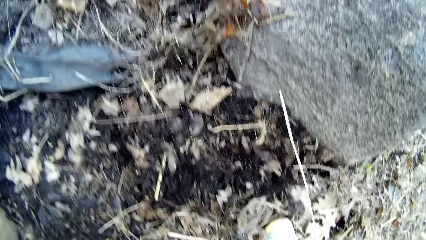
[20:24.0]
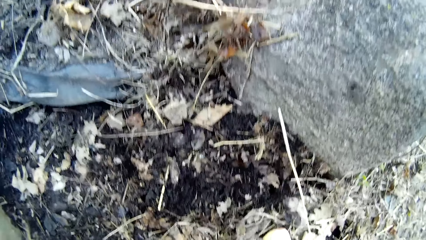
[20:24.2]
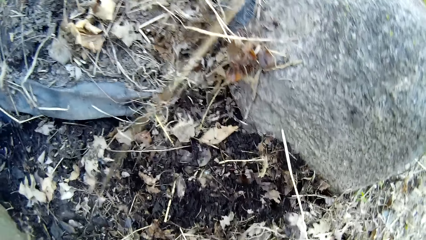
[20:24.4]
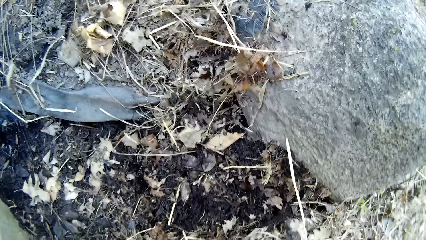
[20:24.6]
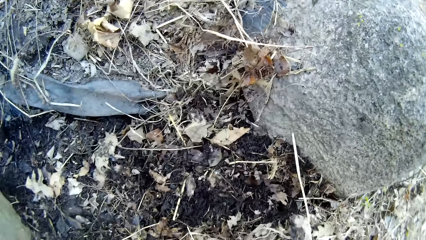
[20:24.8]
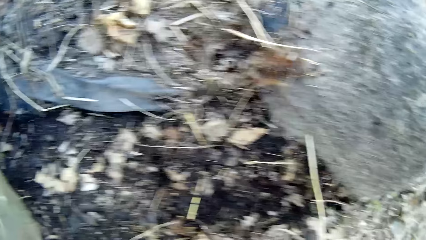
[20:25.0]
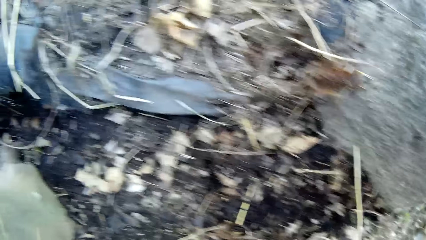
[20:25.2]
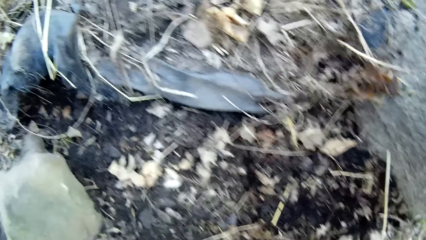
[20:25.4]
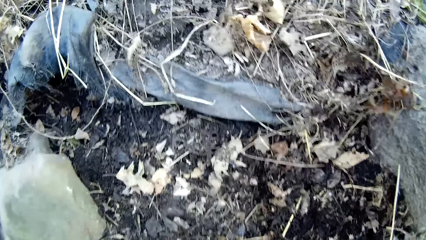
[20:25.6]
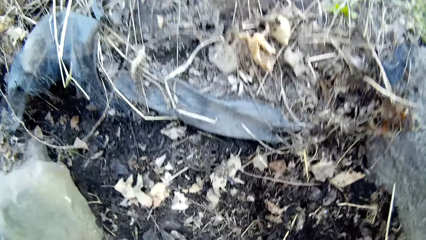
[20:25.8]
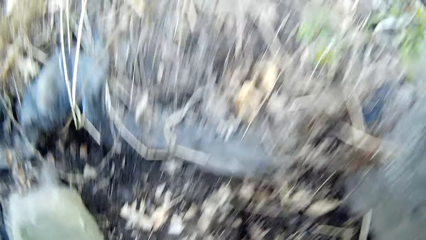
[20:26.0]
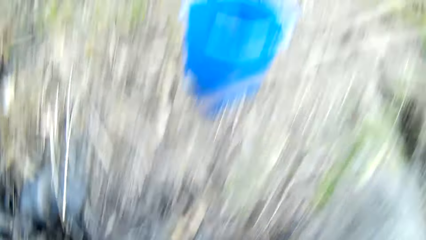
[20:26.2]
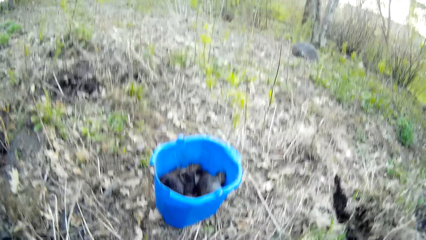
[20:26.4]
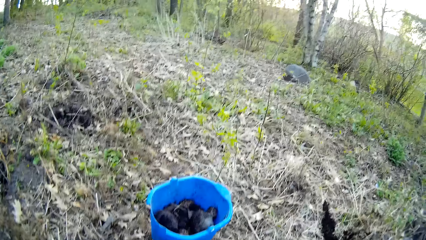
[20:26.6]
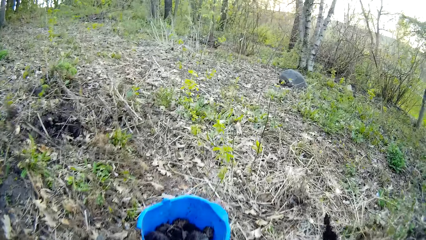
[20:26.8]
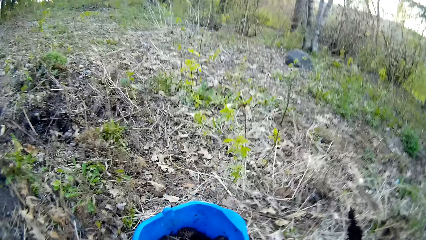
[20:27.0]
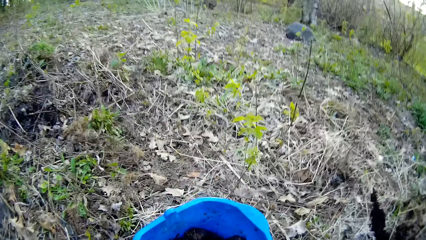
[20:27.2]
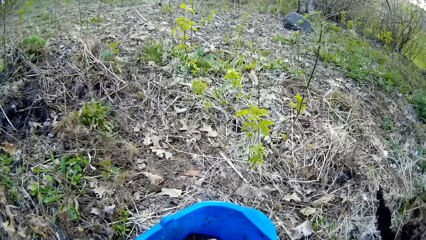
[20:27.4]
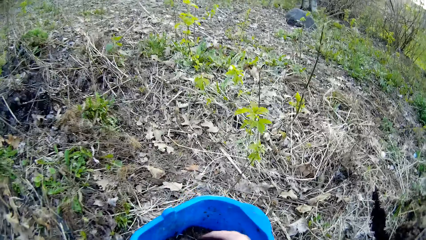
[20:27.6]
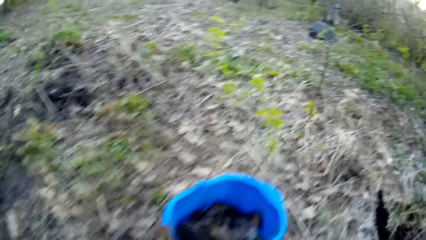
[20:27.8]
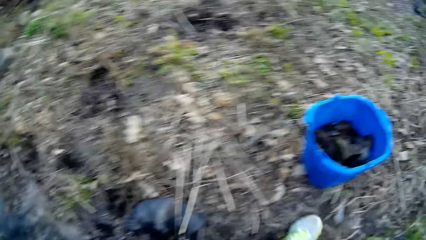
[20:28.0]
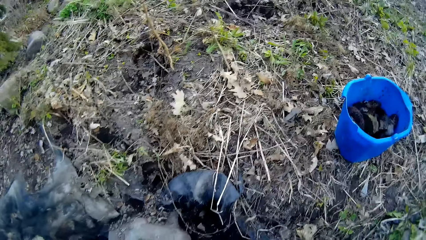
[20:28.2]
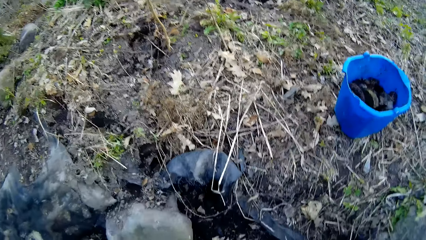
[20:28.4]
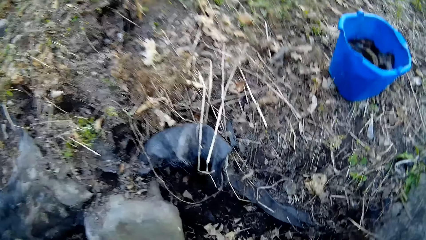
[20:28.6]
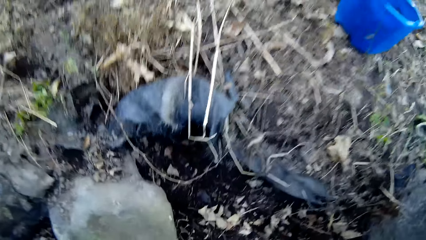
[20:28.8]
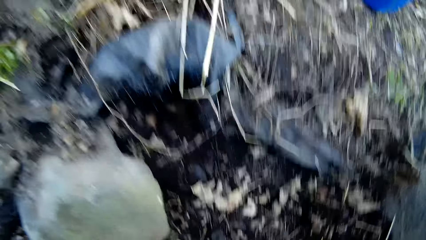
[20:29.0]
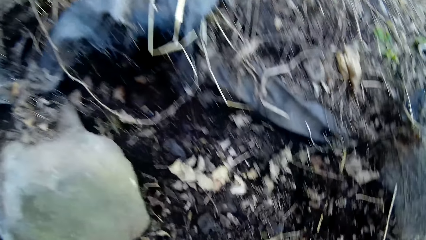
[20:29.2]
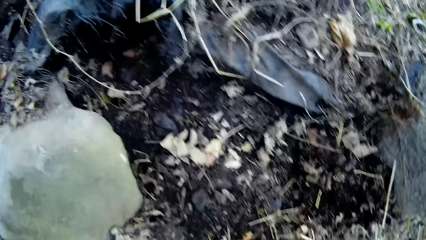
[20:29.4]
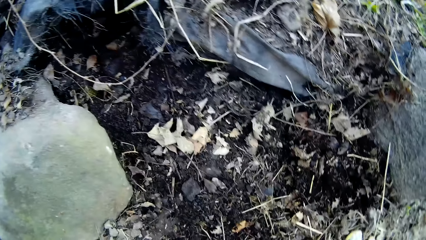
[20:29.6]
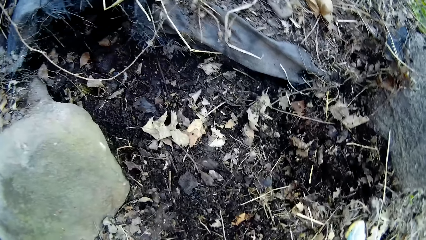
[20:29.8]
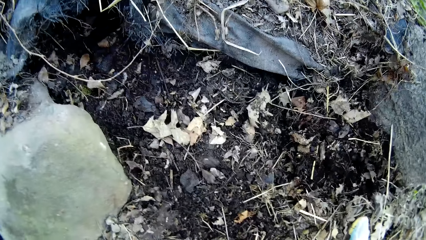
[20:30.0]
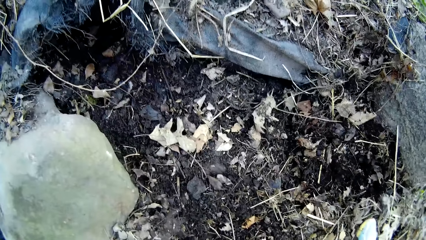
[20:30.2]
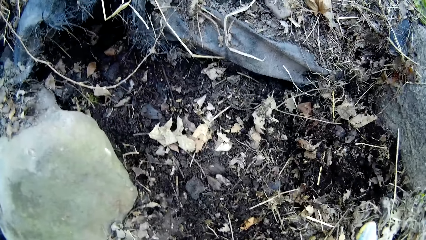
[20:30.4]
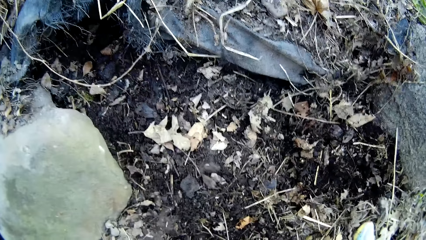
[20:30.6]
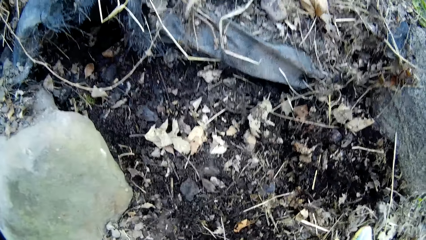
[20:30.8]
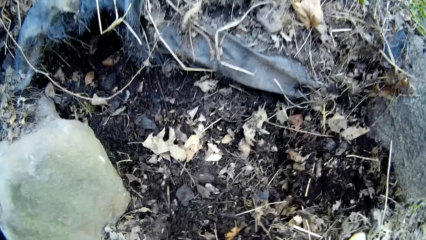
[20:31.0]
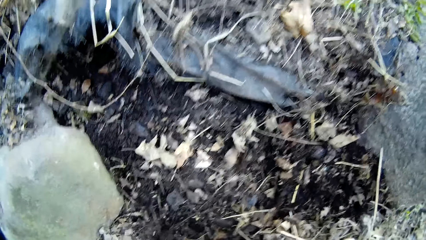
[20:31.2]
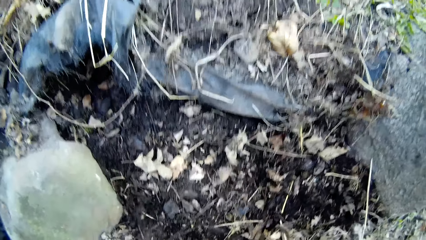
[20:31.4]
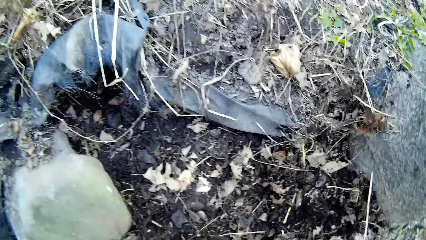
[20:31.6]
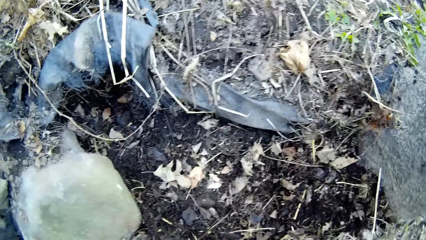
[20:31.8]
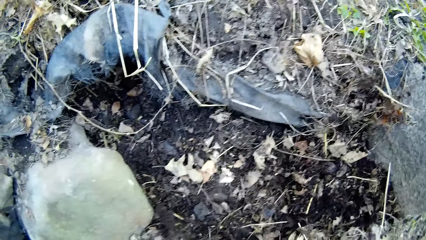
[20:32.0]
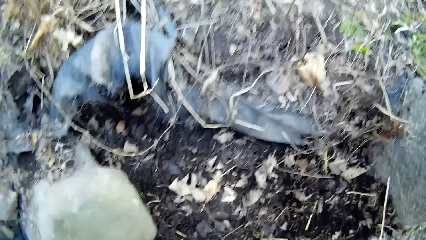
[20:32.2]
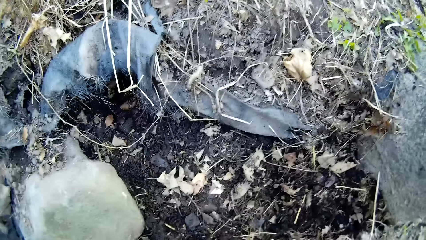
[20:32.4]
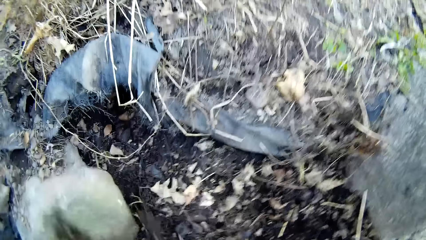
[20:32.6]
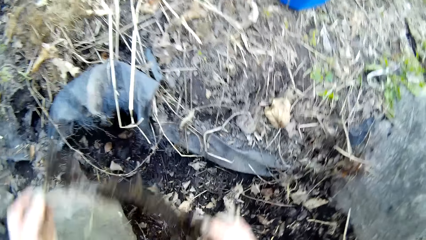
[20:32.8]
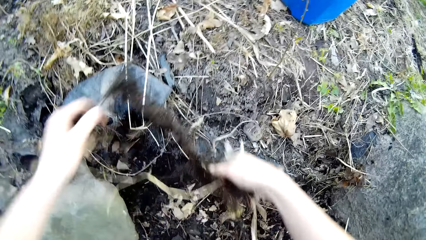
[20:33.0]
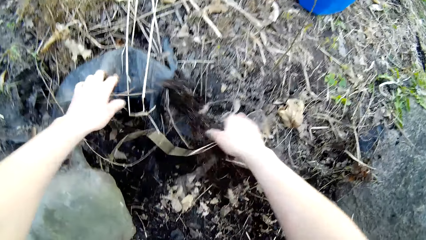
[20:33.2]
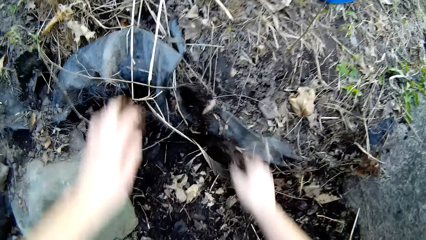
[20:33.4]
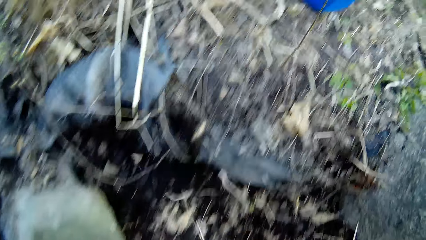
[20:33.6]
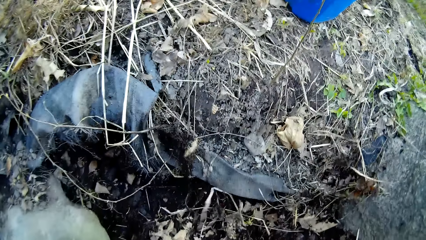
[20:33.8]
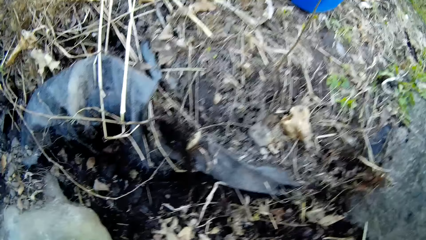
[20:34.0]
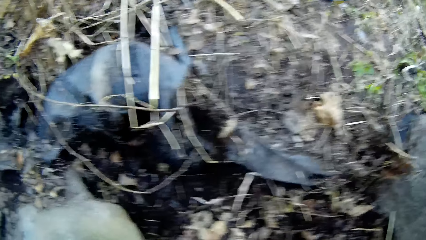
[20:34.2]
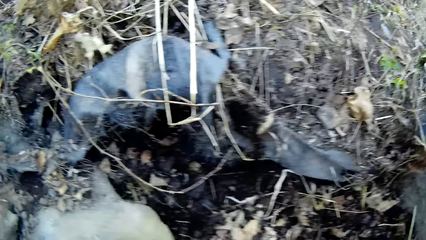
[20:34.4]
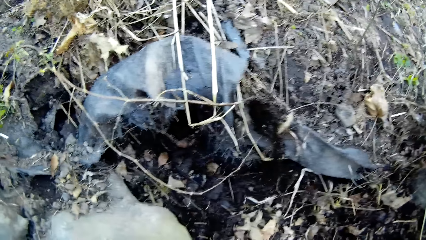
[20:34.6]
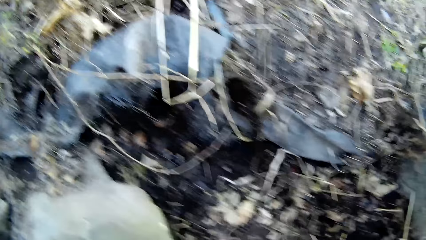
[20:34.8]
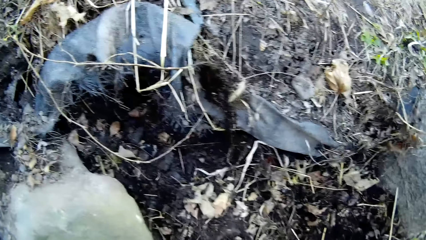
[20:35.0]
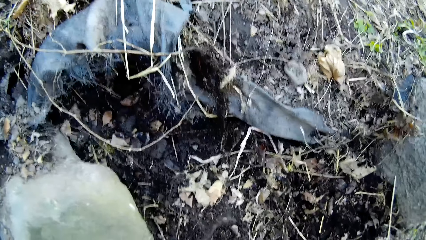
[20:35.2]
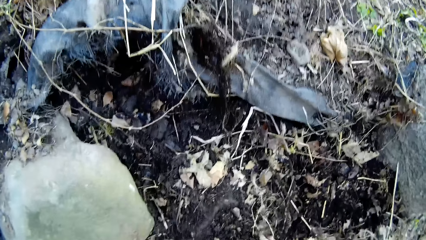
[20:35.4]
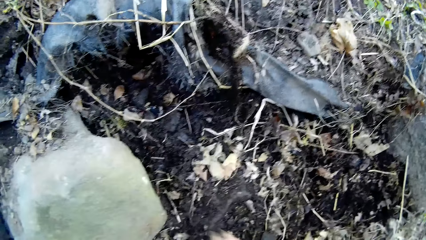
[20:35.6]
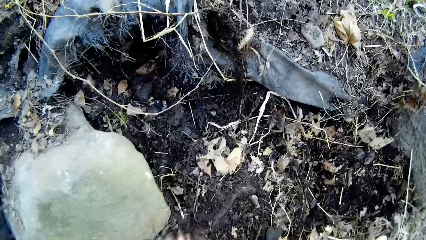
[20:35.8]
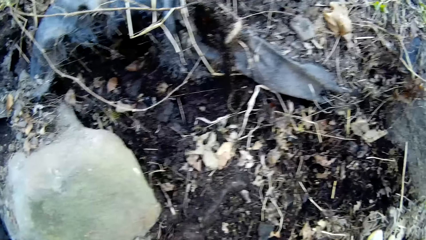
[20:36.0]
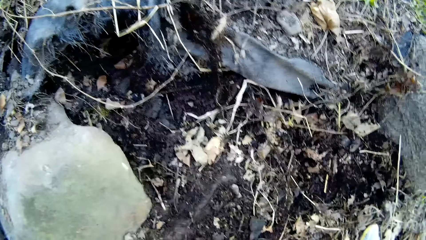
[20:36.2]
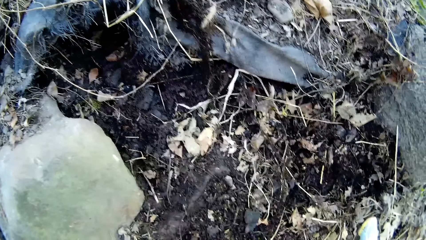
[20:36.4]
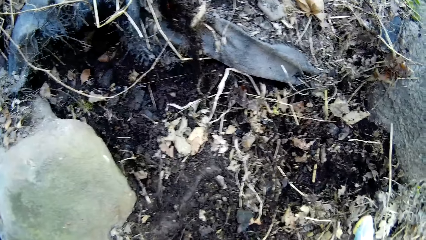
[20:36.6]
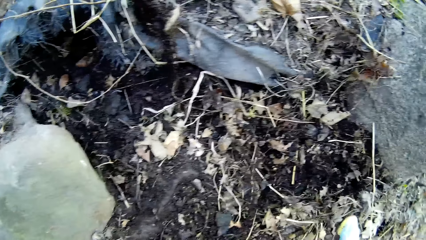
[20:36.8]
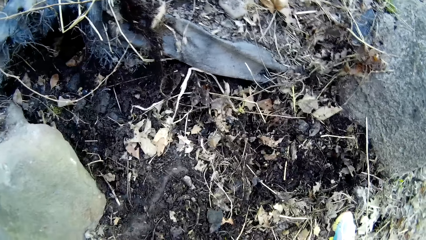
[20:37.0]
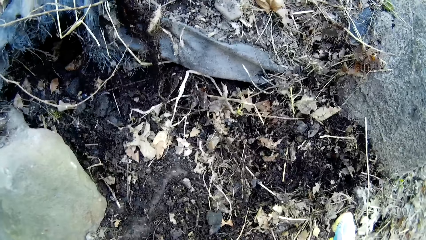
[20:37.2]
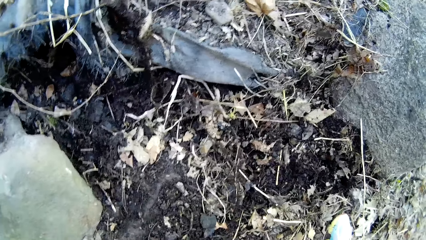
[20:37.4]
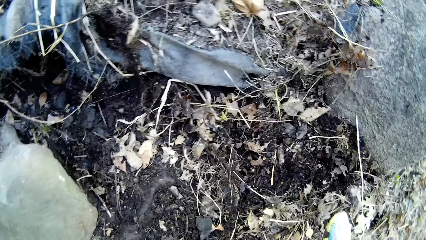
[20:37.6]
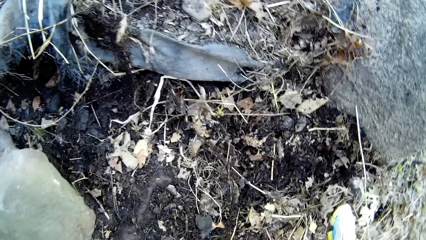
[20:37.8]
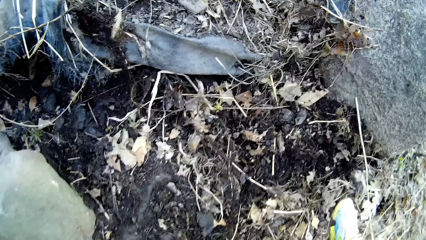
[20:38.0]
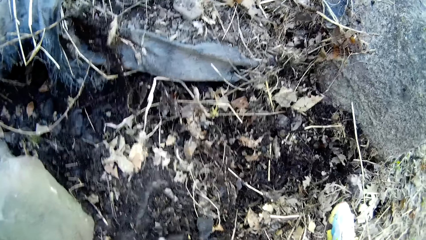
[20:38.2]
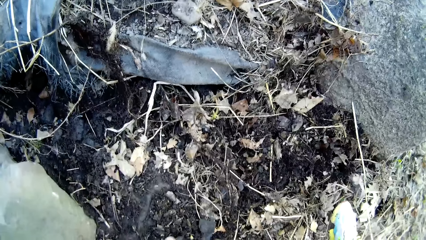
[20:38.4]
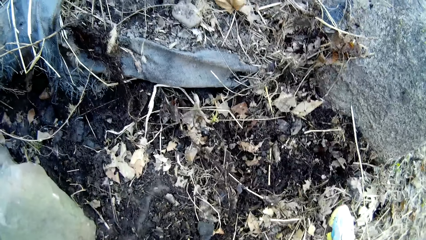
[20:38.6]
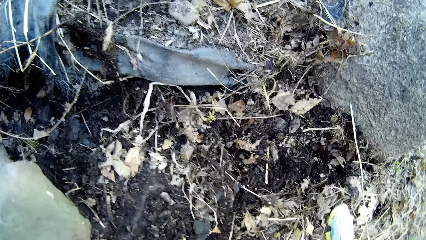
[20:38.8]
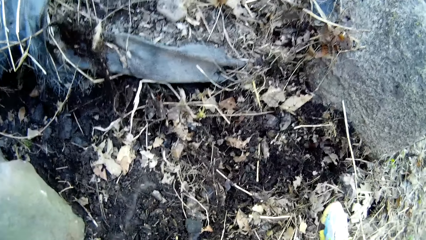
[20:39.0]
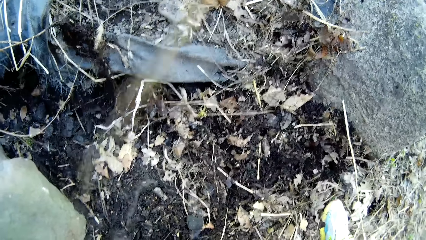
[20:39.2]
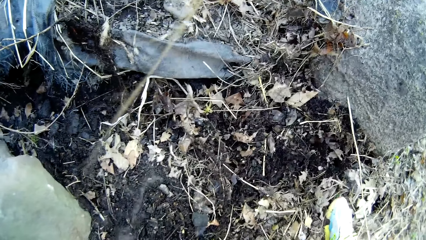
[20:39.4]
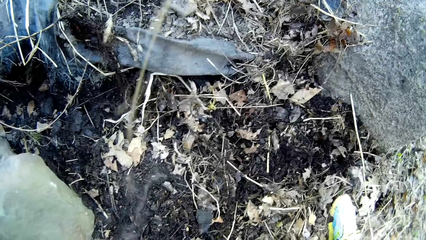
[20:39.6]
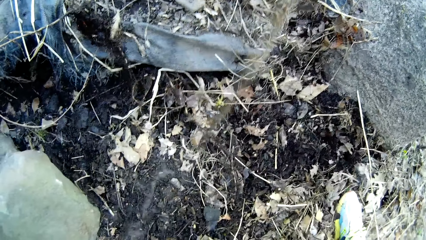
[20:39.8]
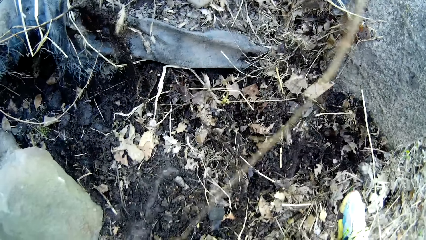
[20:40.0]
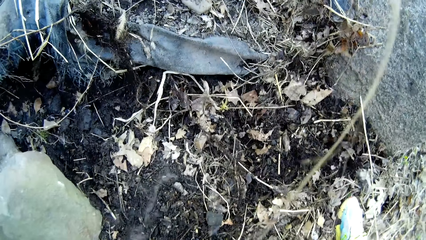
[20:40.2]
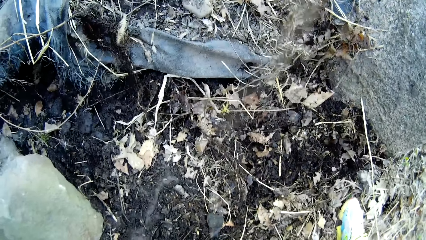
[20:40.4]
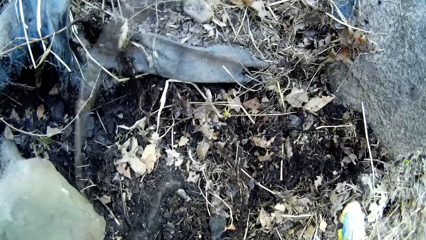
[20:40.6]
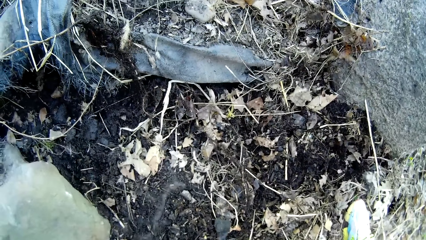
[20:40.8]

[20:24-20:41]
The camera wearer drops the rocks into the bucket with both hands. She picks stones. She sorts the debris on the ground with both hands. She picks rocks from the ground with both hands.
